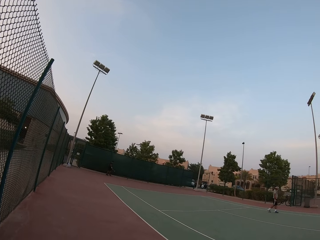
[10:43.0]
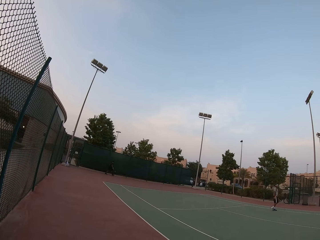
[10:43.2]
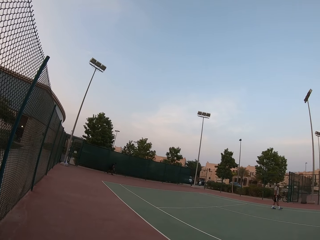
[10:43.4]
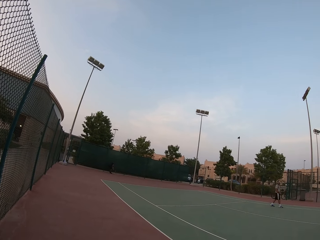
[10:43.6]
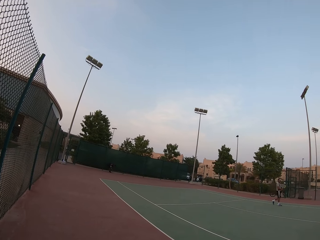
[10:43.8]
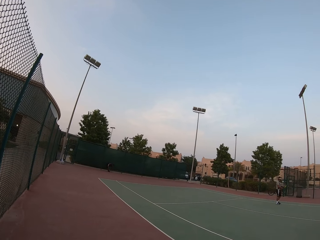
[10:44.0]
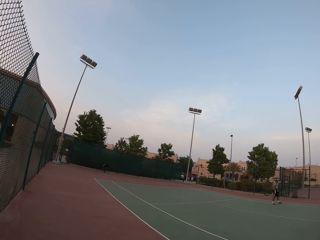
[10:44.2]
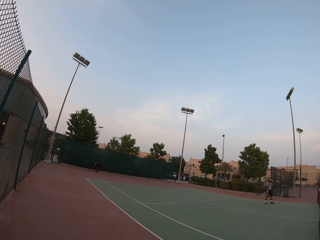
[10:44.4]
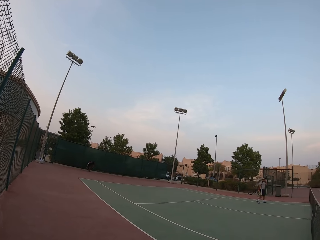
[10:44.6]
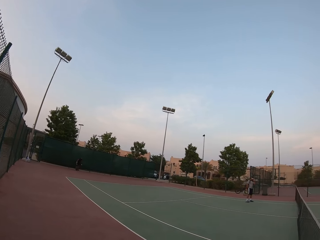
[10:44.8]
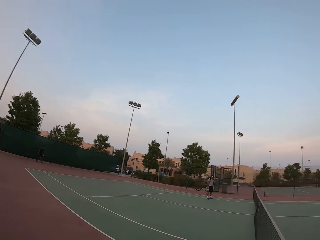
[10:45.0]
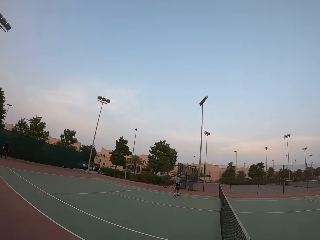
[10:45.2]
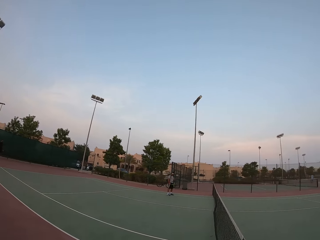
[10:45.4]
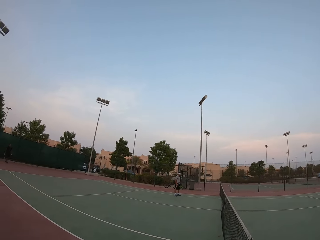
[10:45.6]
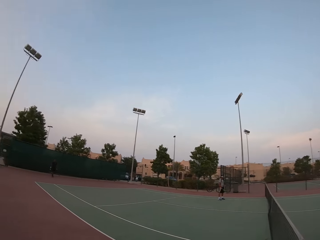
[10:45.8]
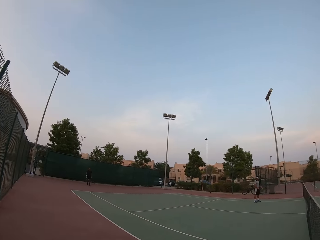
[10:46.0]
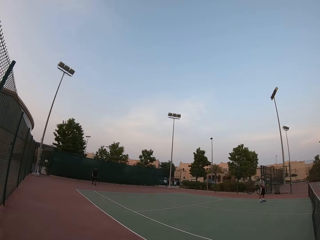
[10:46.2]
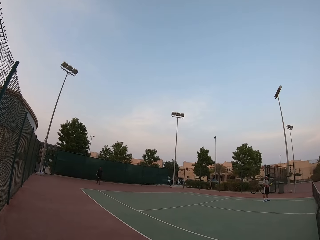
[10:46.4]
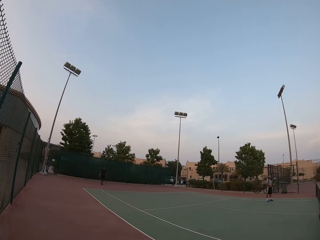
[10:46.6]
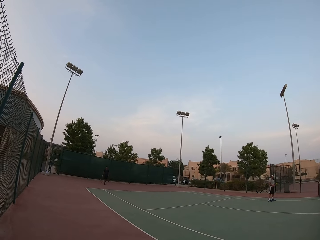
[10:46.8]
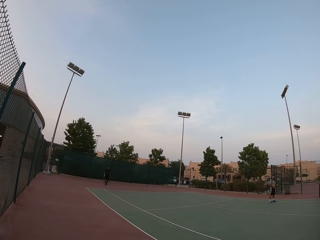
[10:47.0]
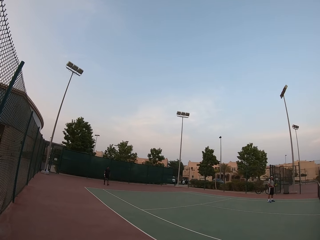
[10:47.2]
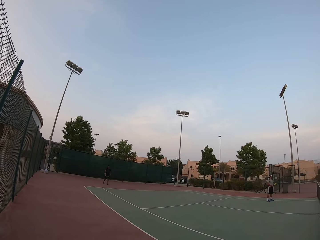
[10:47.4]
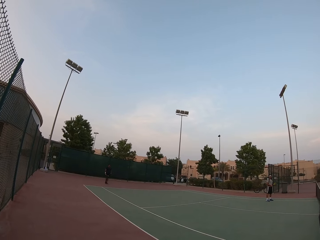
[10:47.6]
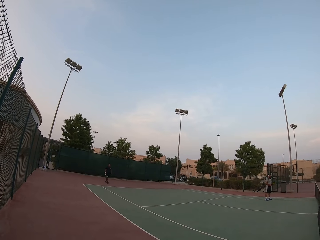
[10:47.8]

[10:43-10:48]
The camera wearer moves the camera around.

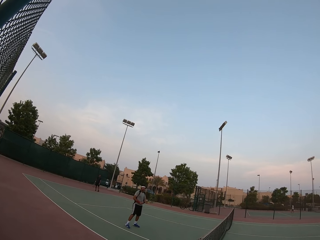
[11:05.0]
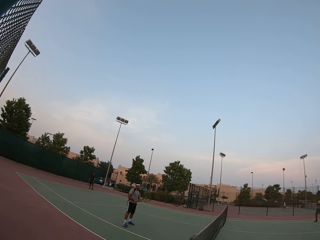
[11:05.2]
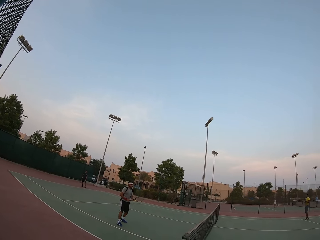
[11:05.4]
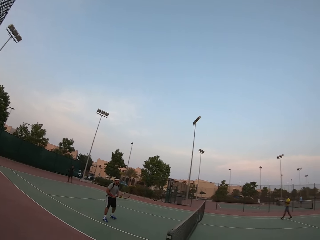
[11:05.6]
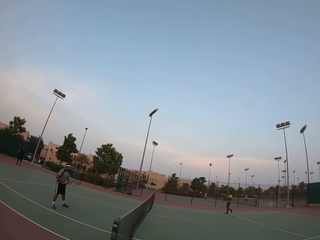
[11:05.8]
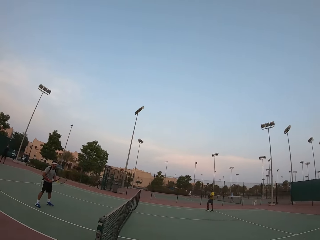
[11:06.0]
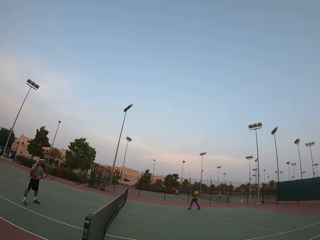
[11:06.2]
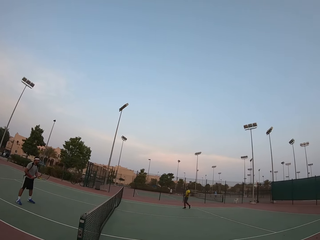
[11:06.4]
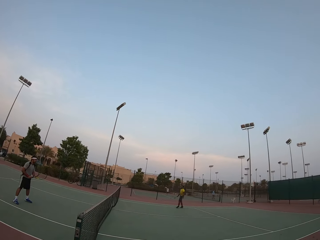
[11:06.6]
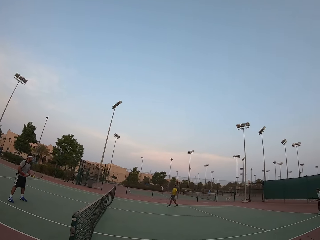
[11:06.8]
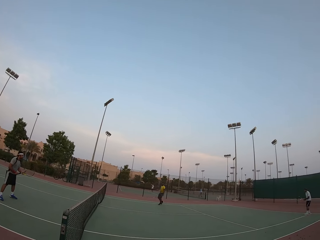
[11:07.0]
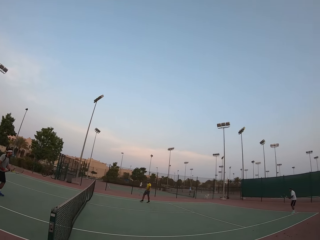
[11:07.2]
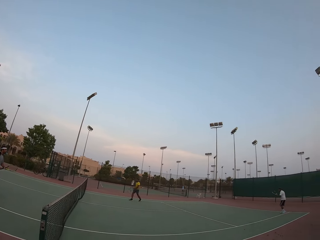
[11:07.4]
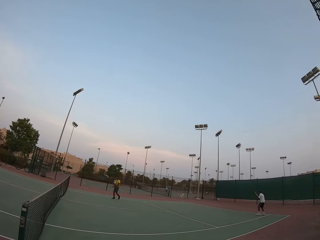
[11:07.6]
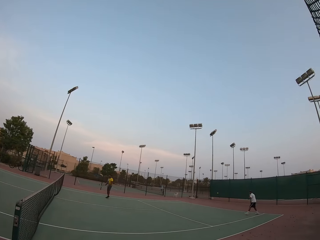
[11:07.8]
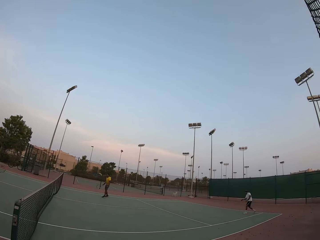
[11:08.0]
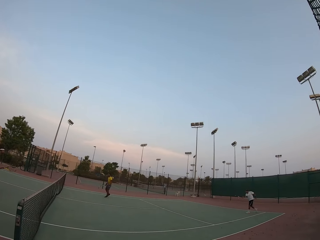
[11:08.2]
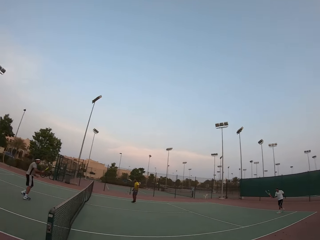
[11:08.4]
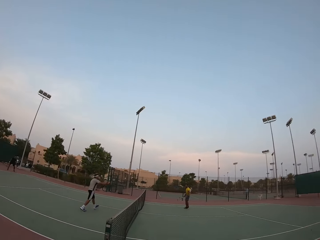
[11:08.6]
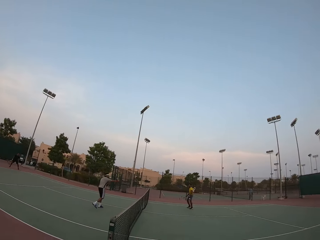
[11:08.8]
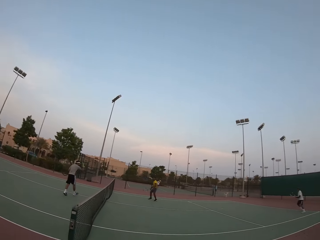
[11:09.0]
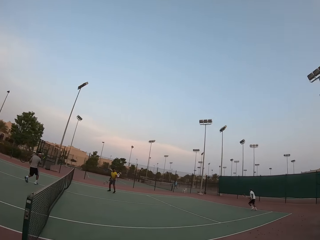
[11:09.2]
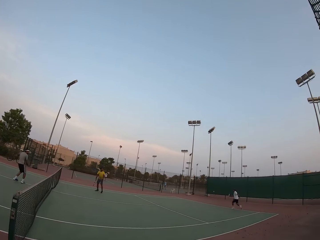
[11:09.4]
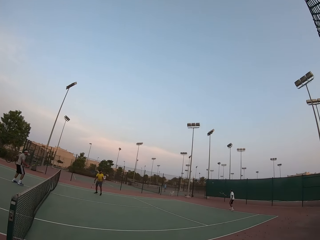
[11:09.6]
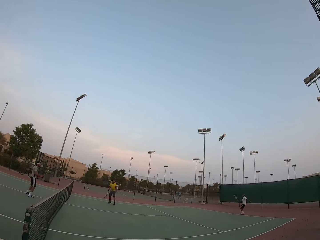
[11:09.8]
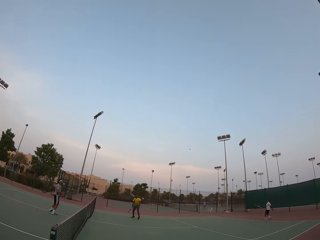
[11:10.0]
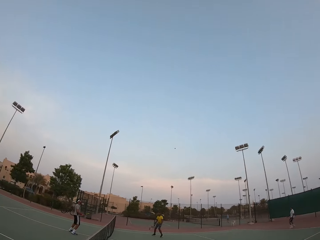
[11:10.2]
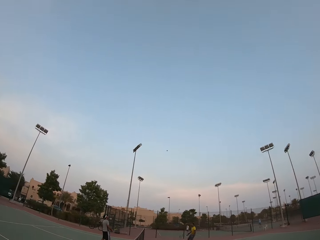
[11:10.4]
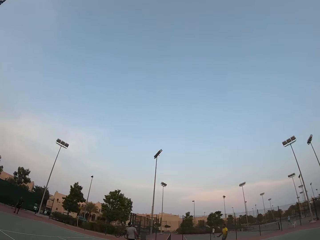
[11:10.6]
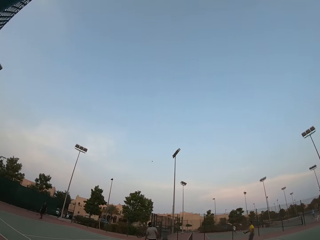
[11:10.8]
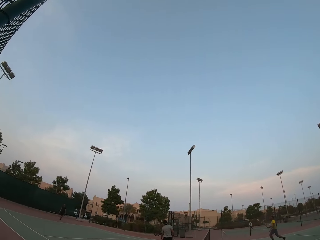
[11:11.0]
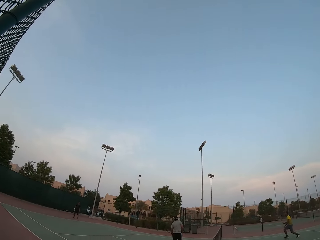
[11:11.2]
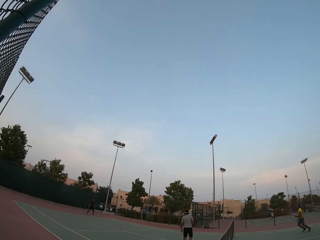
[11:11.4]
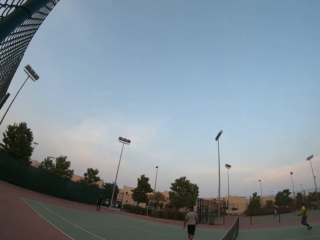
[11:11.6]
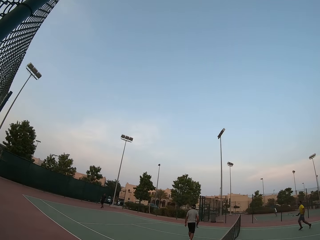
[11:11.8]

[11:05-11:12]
The camera wearer watches the lawn tennis game in the pitch.

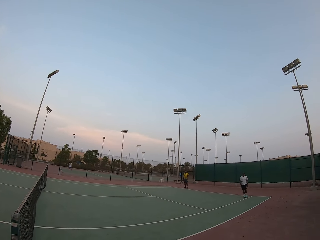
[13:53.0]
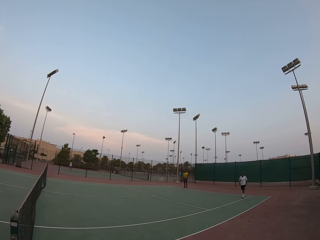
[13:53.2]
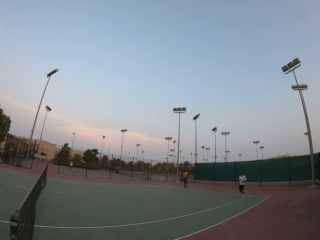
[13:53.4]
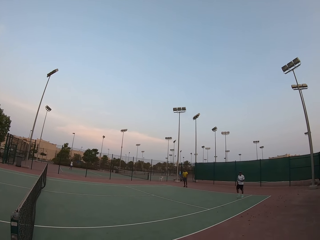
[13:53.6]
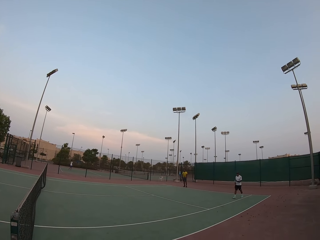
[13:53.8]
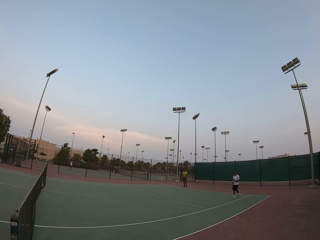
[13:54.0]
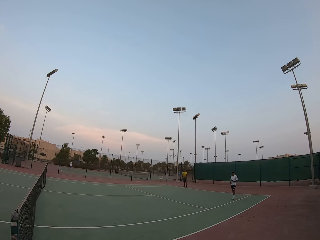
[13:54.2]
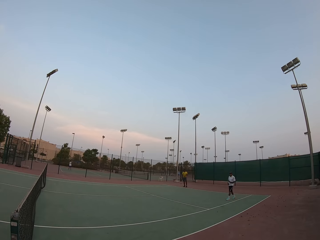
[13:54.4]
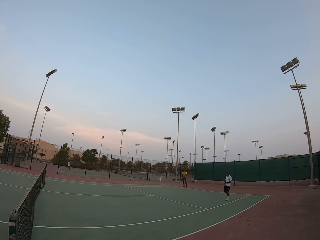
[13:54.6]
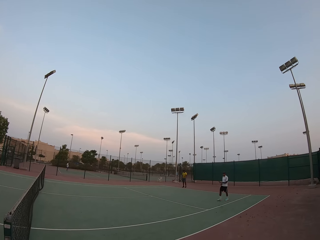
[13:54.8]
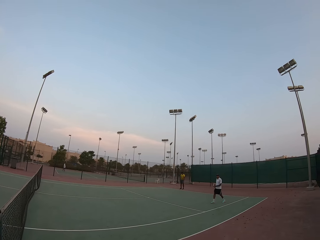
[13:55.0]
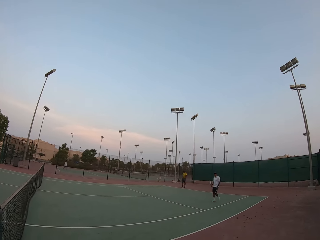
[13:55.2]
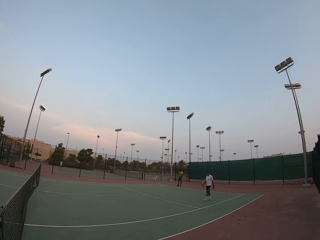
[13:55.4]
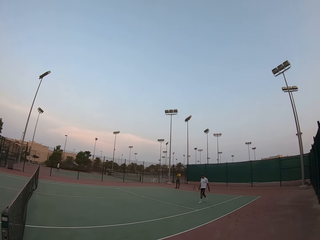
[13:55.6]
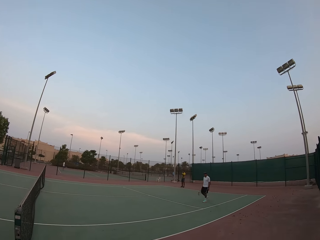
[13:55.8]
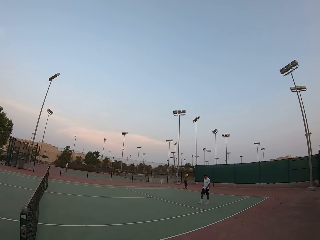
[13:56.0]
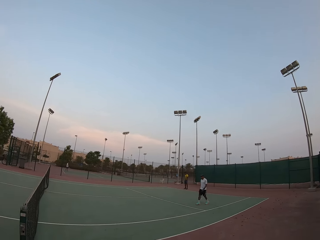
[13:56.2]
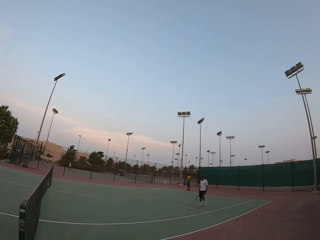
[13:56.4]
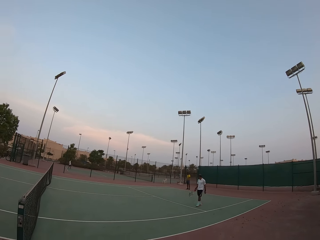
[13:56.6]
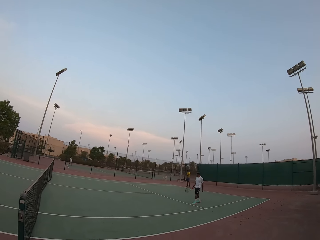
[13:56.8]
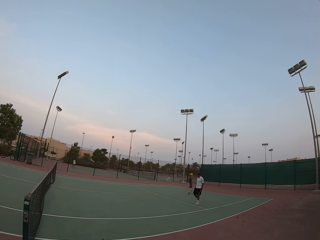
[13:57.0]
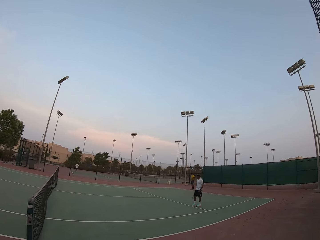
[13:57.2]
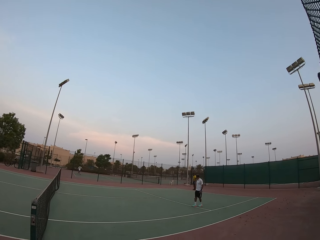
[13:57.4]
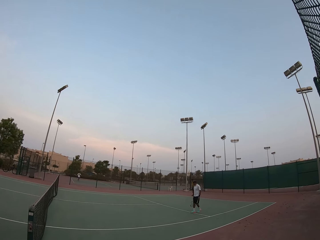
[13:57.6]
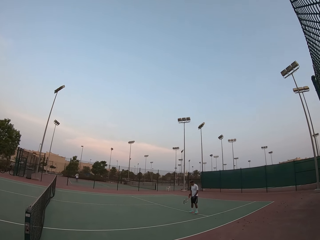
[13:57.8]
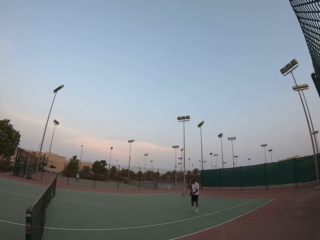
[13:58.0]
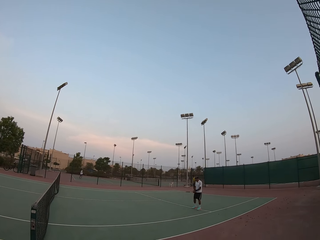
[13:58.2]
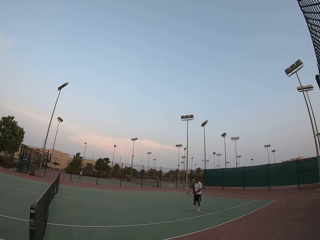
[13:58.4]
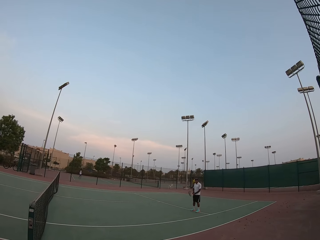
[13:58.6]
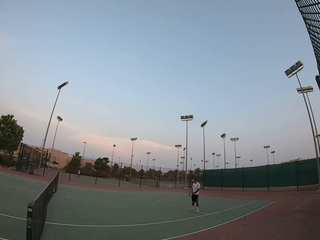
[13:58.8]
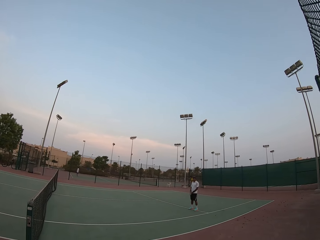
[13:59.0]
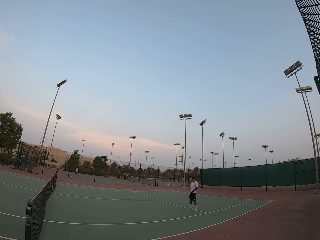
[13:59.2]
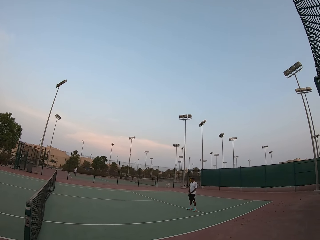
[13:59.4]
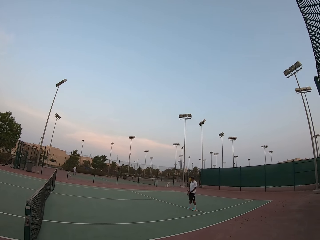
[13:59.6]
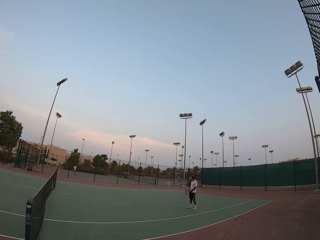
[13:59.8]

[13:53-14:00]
The camera wearer looks around.
